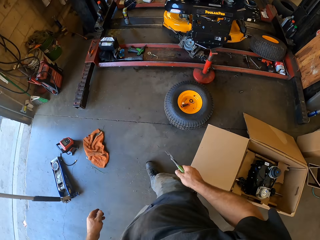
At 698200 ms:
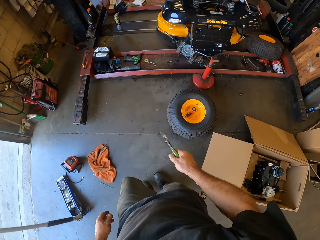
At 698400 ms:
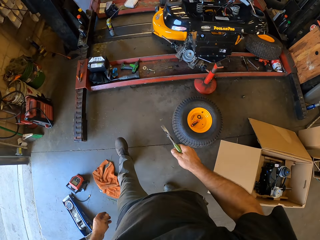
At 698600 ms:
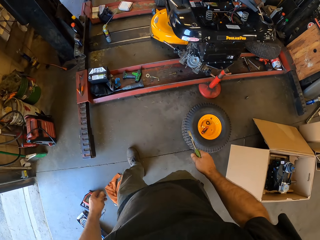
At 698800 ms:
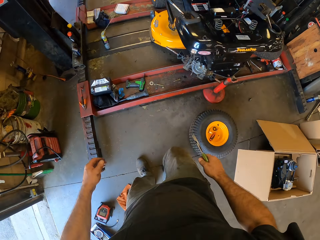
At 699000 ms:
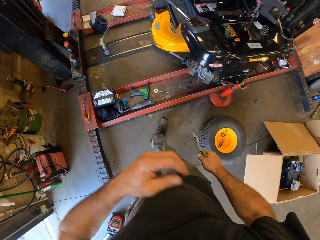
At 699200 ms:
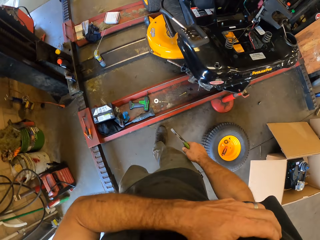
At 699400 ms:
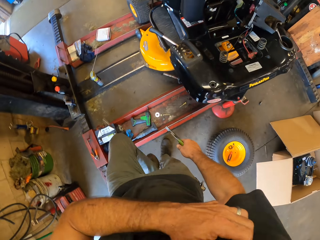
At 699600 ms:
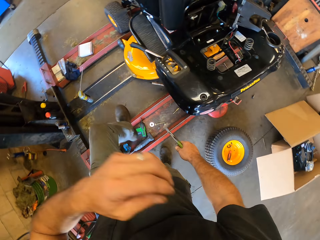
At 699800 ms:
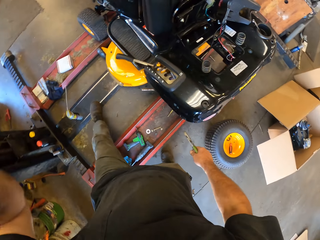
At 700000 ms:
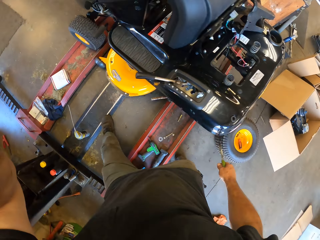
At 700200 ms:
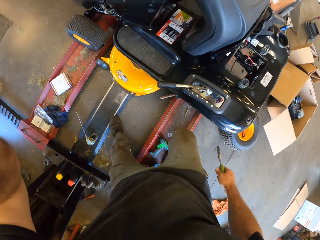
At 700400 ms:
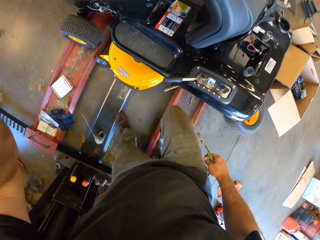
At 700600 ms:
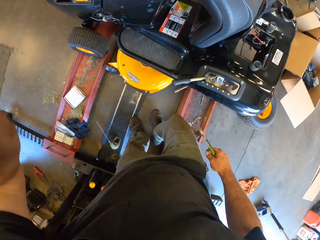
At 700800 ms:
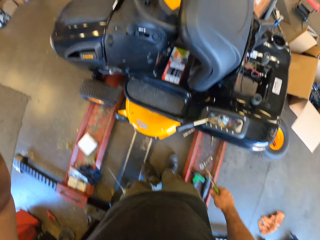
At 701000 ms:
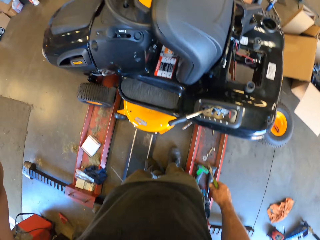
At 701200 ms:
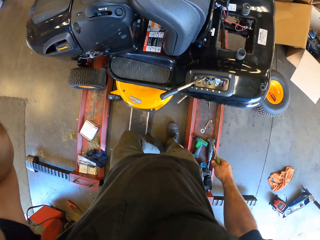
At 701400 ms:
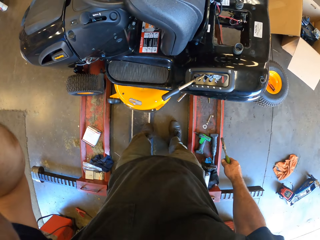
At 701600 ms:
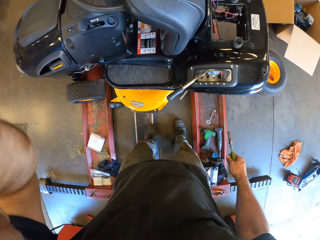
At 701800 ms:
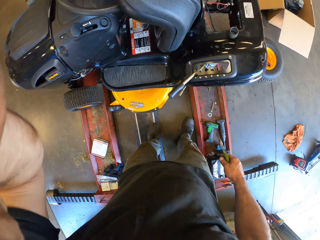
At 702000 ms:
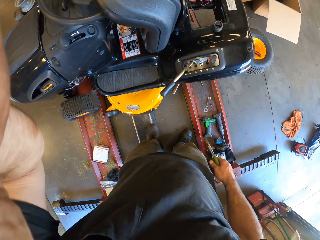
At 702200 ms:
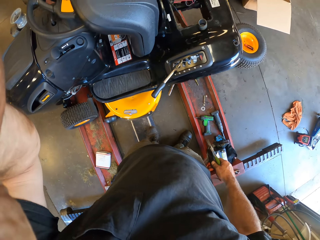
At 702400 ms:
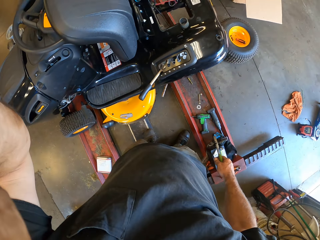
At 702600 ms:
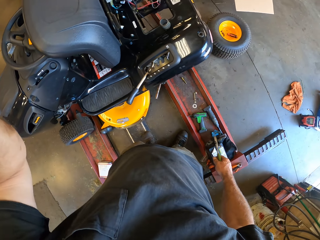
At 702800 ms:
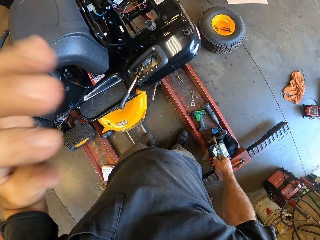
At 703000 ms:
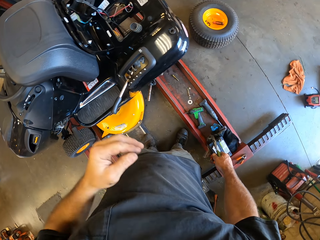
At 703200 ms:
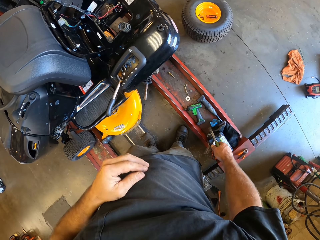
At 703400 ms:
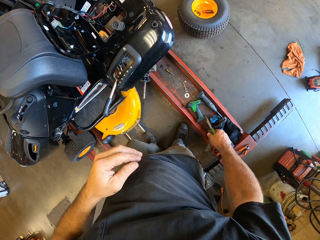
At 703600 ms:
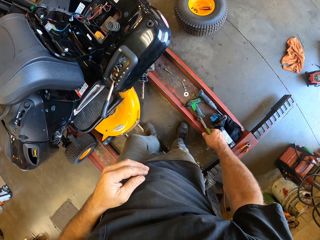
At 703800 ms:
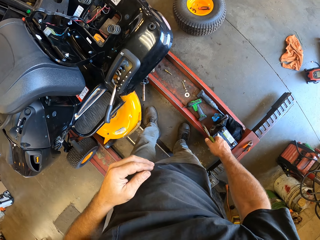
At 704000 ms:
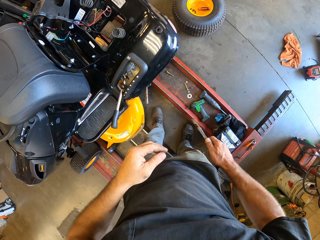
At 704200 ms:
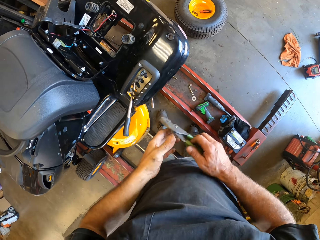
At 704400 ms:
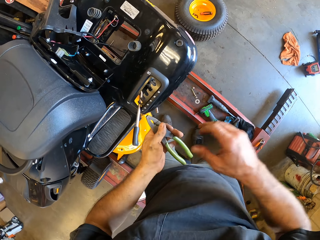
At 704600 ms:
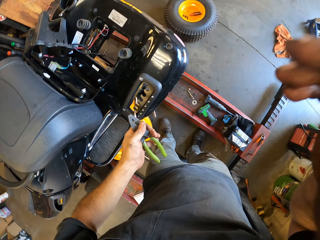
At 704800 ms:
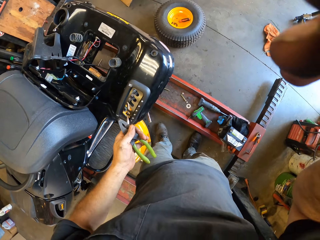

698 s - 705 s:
The camera wearer touches the t-shirt, adjusts the camera, moves the leg, and passes the pliers to the left hand.
